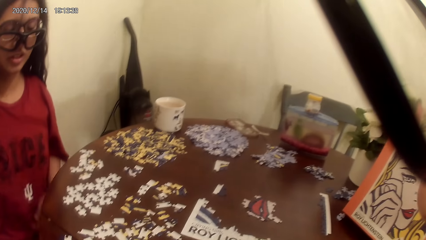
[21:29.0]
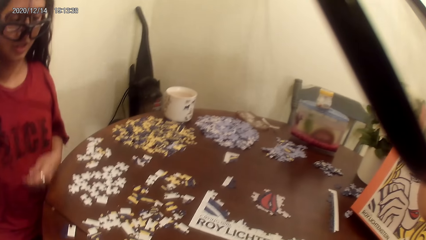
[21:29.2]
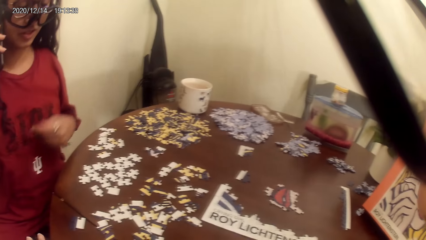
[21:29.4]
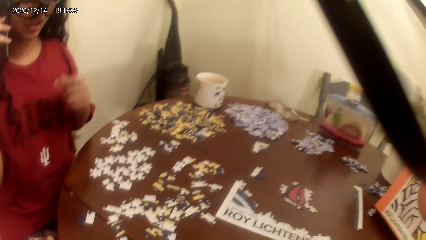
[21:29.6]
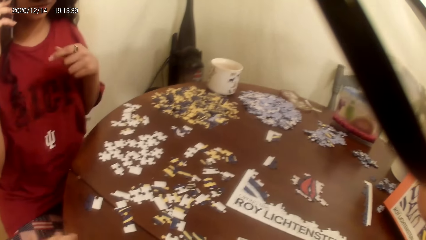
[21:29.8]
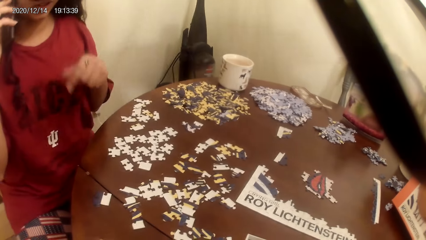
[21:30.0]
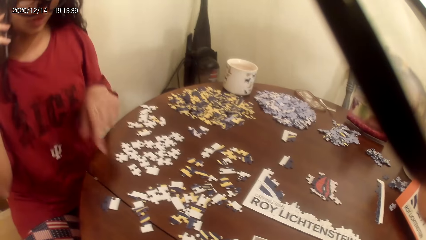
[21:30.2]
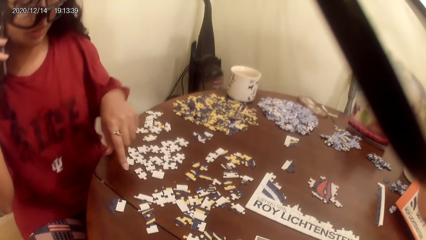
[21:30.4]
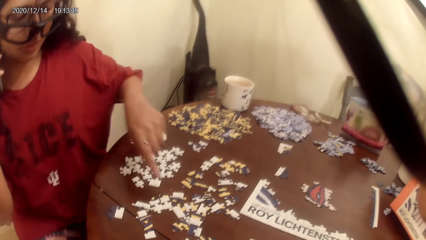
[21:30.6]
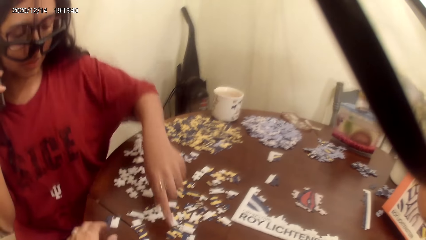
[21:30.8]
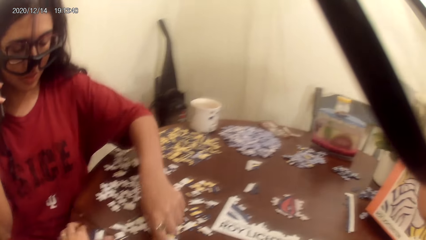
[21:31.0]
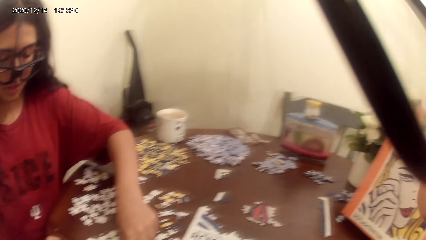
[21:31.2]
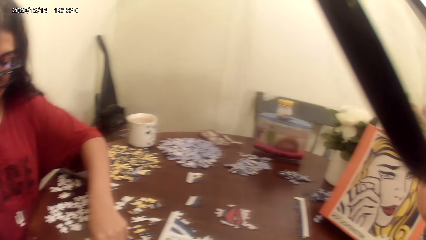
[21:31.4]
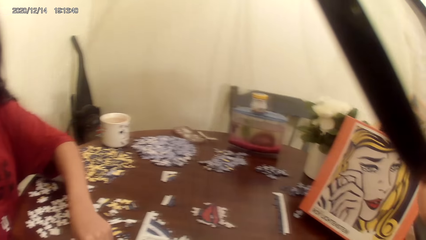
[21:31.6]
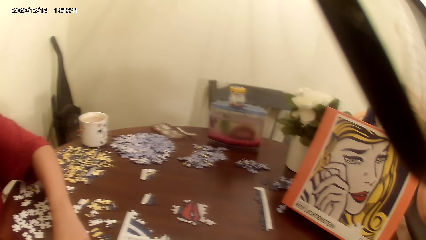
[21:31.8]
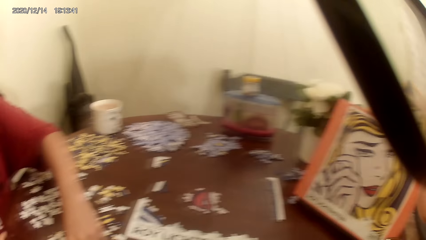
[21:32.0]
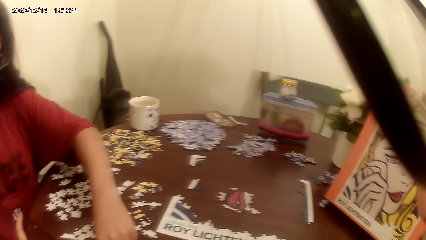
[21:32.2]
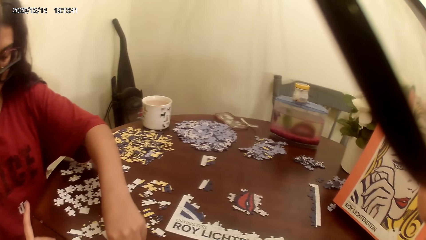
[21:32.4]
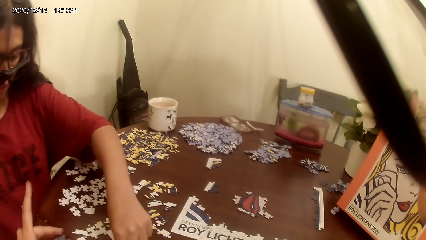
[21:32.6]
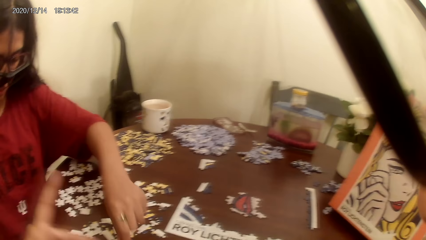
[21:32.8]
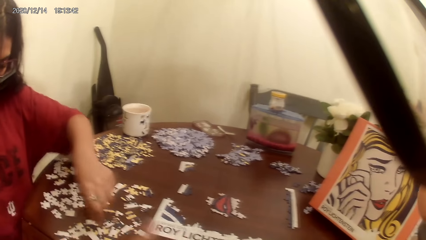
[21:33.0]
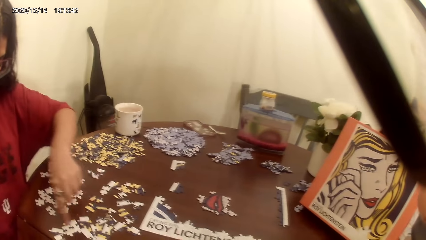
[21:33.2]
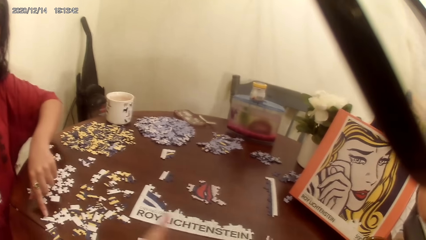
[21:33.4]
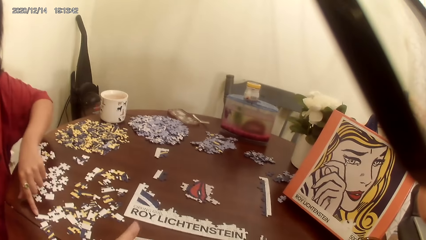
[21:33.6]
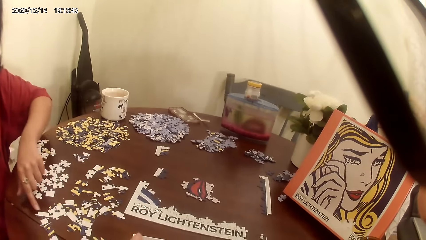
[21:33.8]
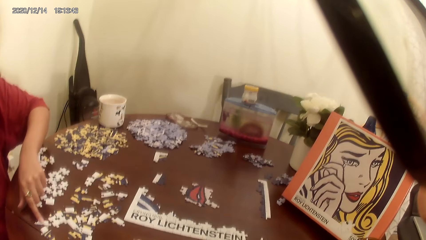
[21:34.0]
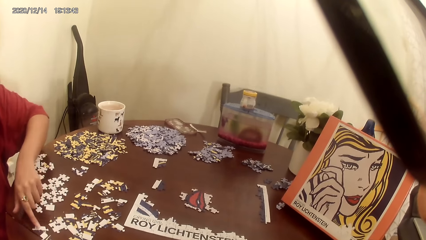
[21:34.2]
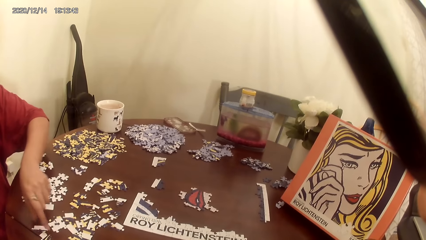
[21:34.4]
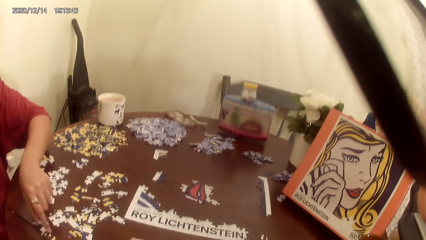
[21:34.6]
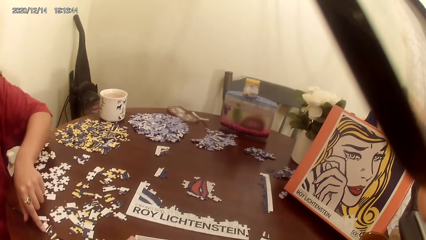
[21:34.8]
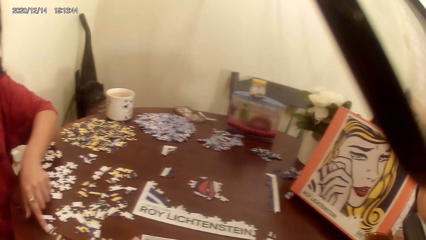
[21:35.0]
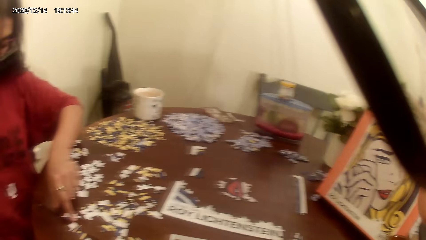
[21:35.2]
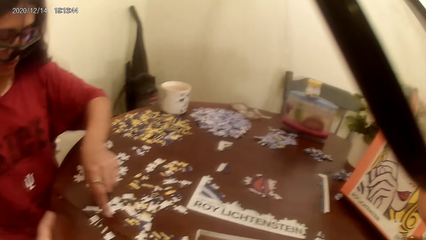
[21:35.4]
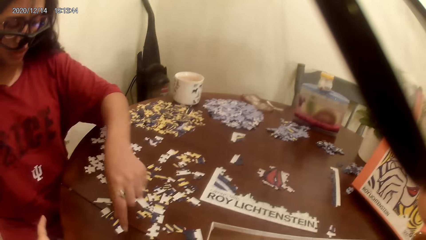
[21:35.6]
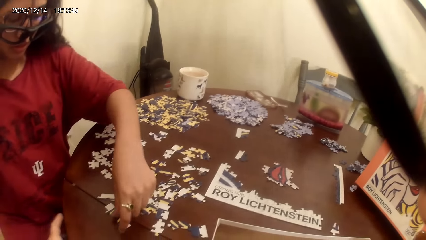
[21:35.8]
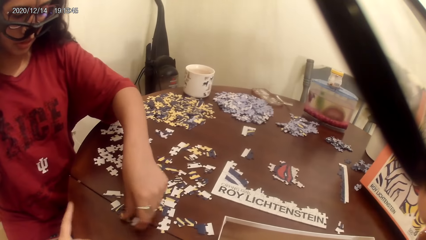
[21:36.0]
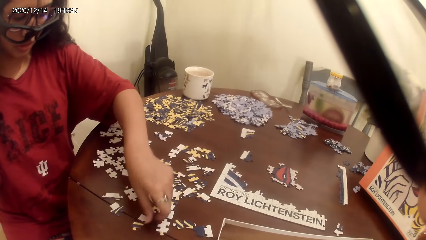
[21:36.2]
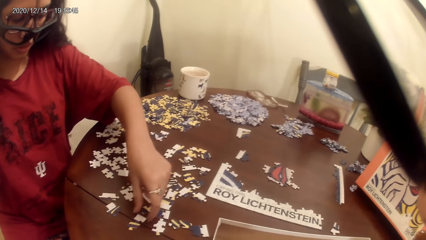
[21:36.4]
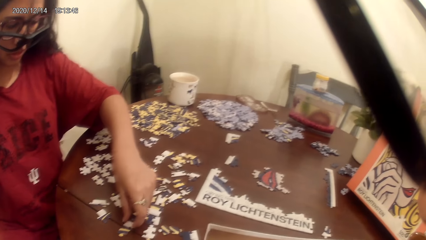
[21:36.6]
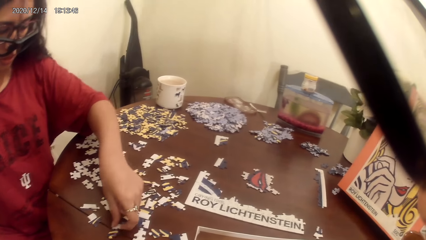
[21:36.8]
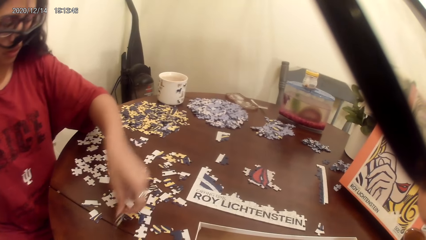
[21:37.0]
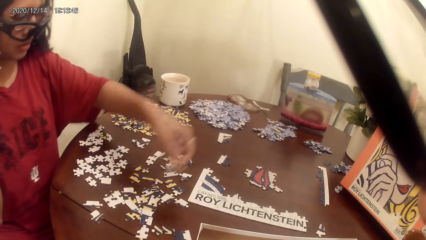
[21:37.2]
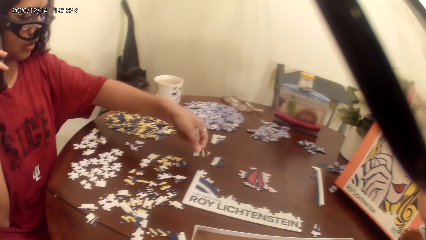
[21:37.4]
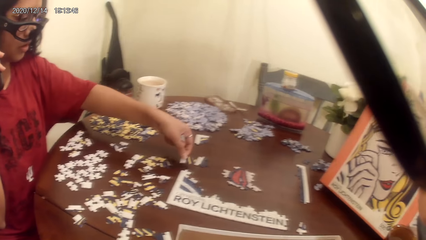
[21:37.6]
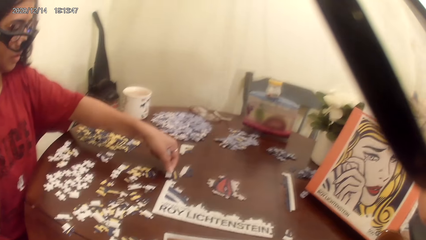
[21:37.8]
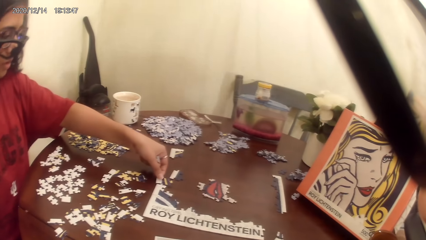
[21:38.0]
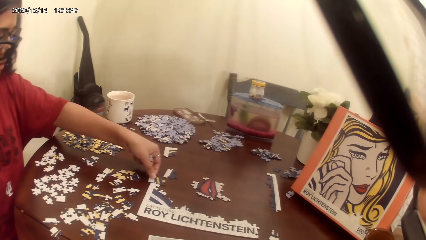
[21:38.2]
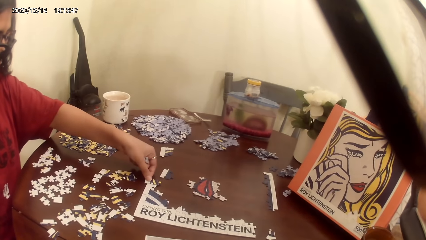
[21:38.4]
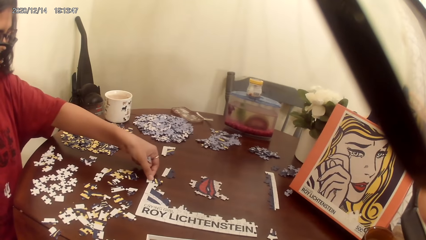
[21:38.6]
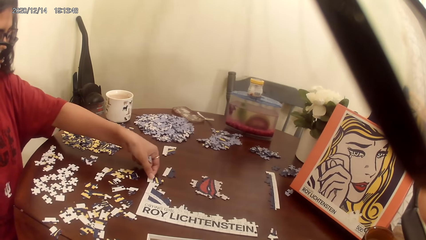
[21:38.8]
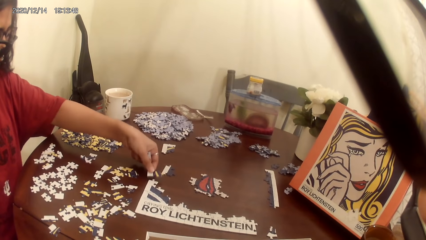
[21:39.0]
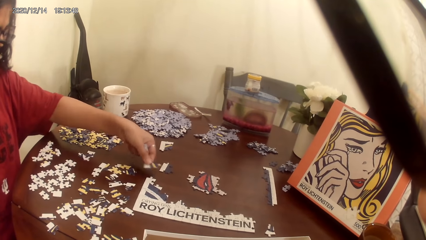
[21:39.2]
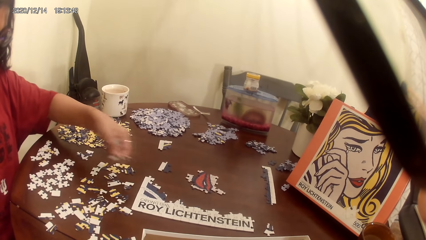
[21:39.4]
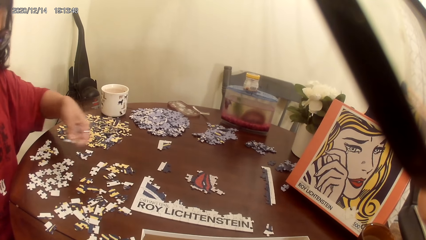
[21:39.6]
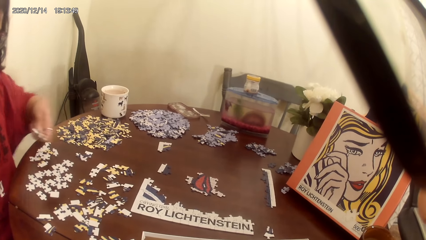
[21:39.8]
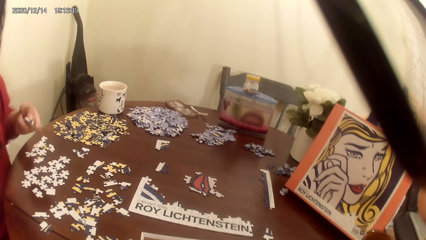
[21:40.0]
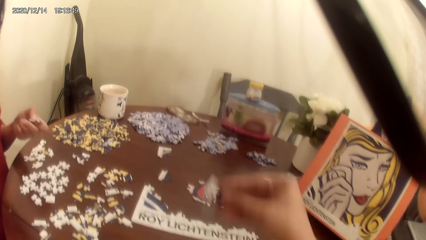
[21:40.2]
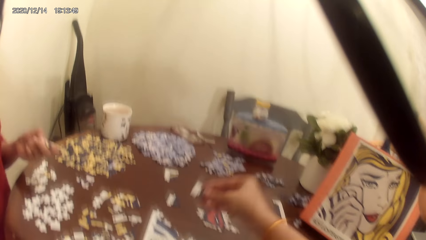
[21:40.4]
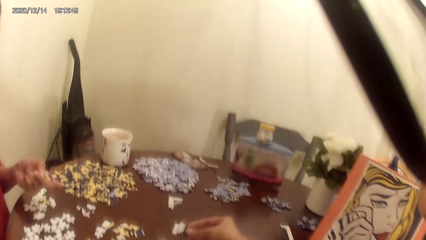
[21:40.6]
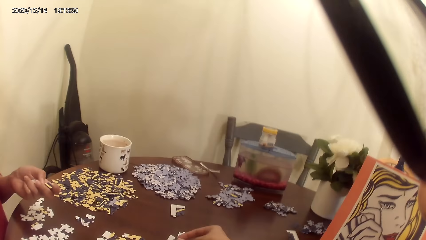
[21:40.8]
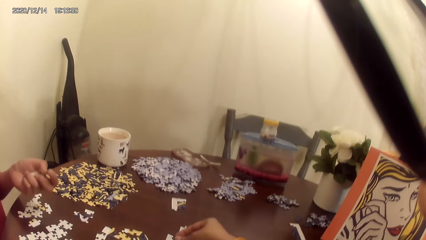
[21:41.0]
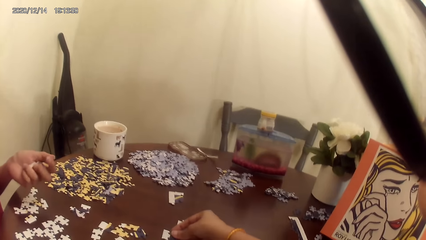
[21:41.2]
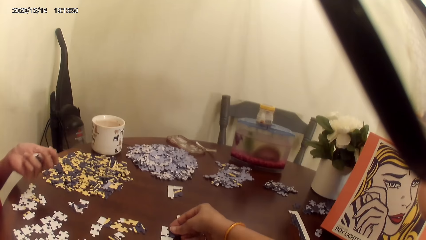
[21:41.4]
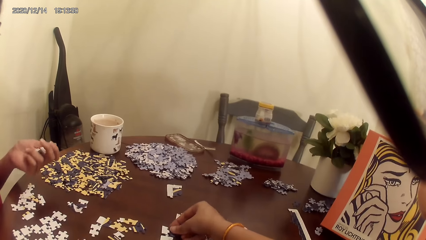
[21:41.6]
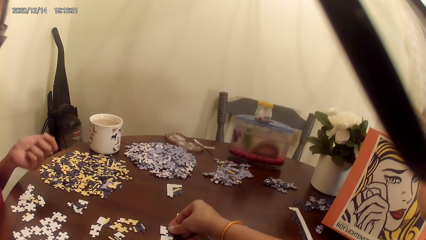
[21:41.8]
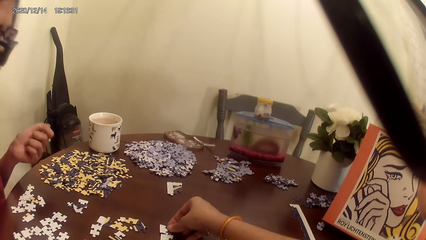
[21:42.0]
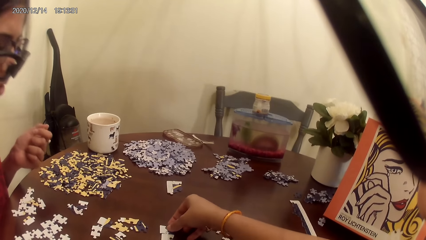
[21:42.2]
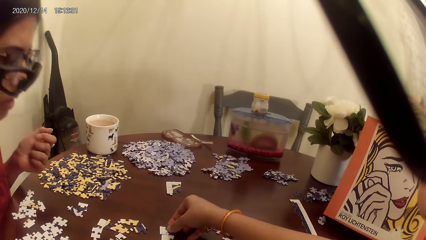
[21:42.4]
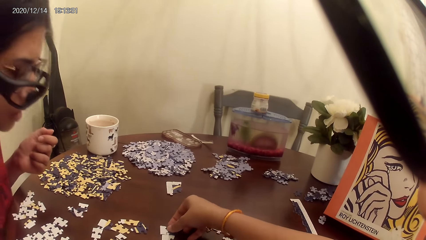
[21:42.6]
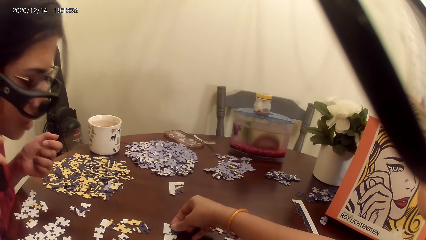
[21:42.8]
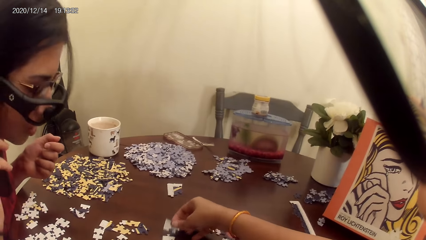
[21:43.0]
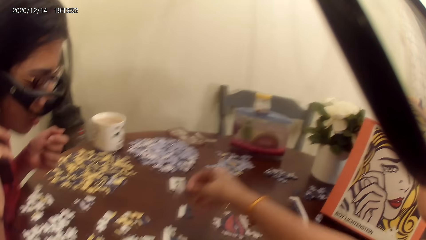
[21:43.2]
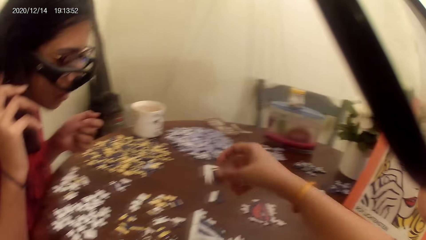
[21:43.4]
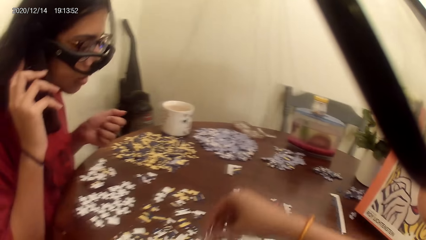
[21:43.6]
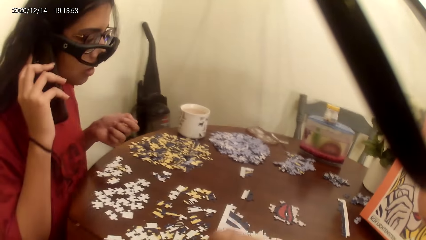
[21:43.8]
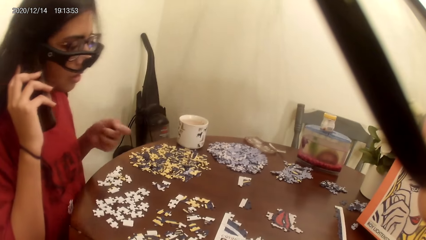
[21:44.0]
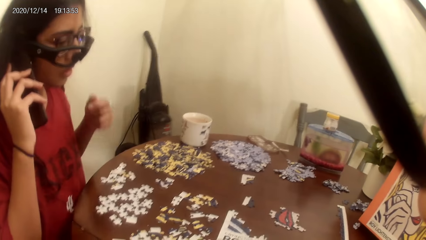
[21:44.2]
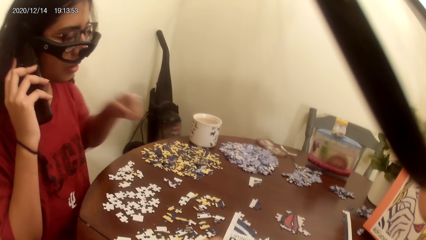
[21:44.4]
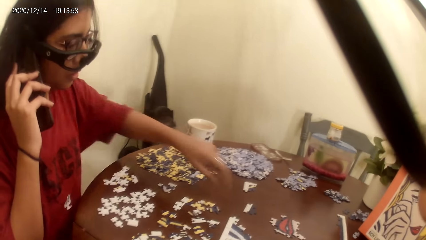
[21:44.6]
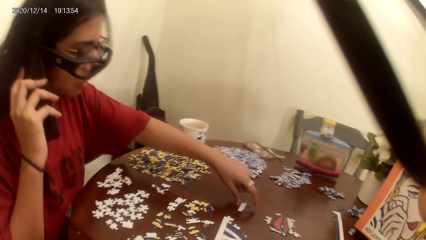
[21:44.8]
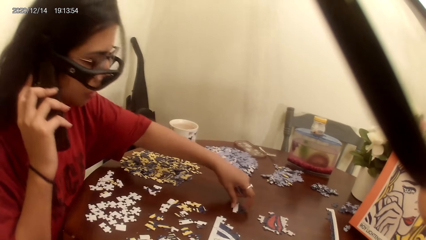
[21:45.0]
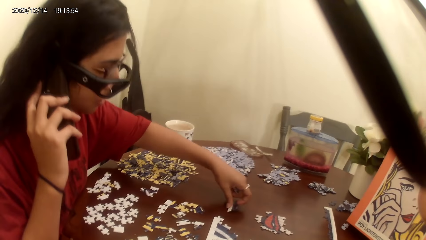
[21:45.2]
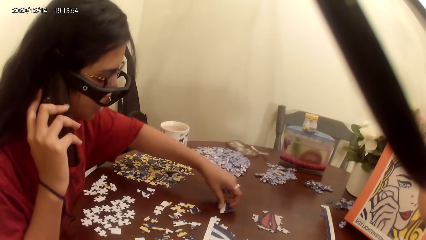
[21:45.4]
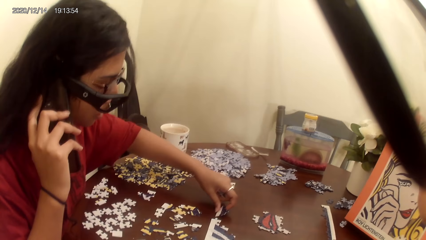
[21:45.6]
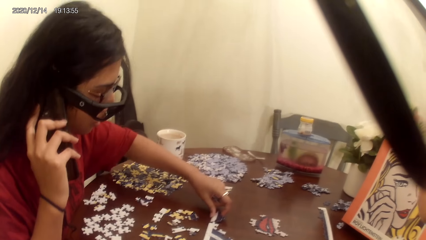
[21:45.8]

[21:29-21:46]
A person plays the dominoes game. The camera wearer plays a jigsaw puzzle on a table. They play the dominoes game.
